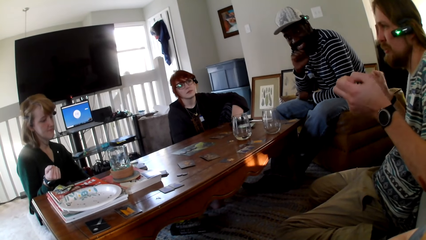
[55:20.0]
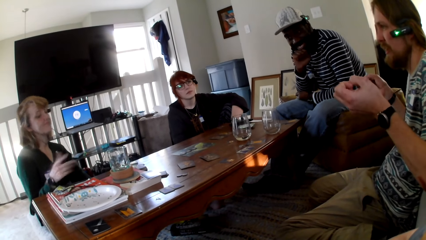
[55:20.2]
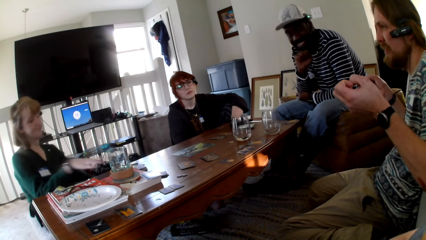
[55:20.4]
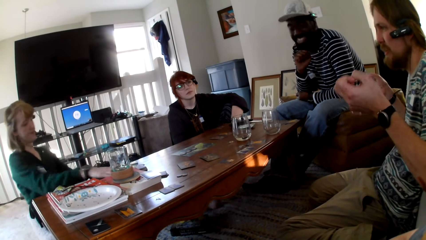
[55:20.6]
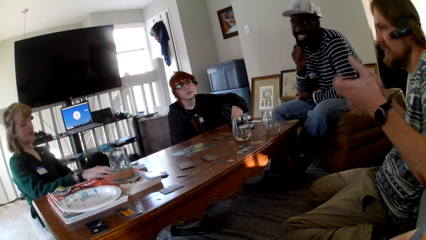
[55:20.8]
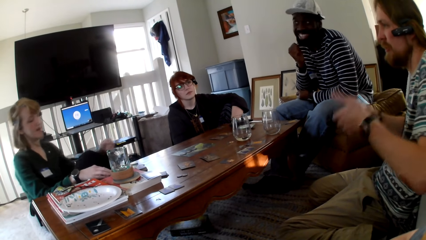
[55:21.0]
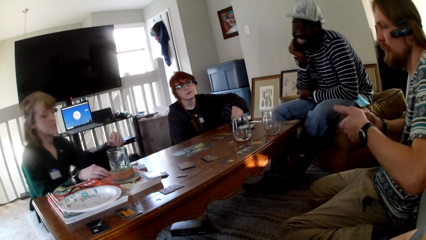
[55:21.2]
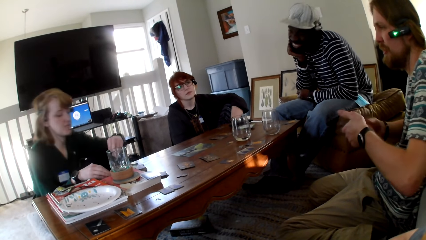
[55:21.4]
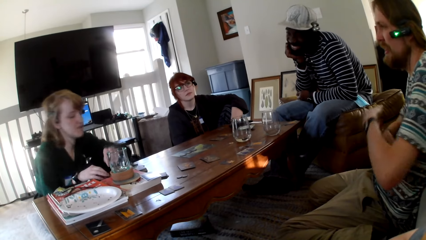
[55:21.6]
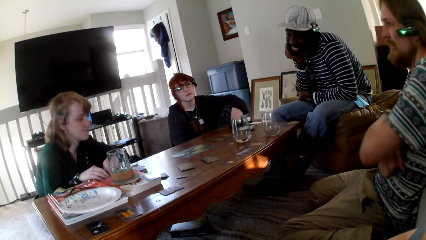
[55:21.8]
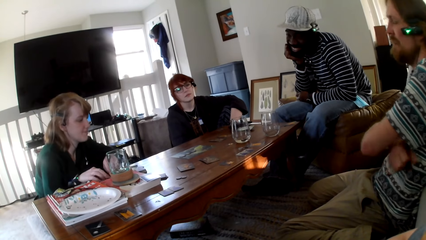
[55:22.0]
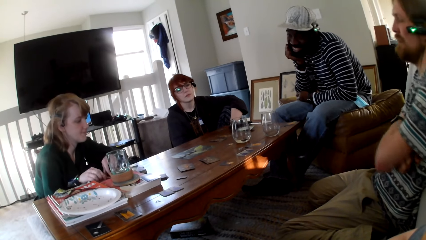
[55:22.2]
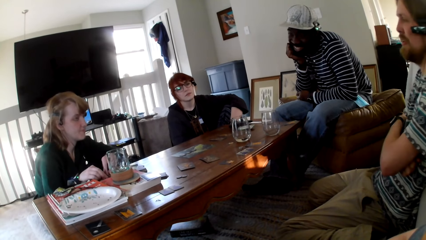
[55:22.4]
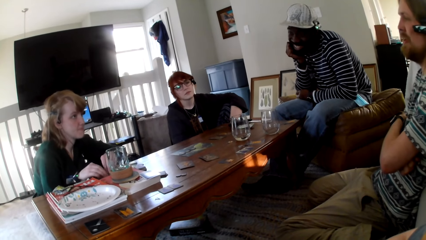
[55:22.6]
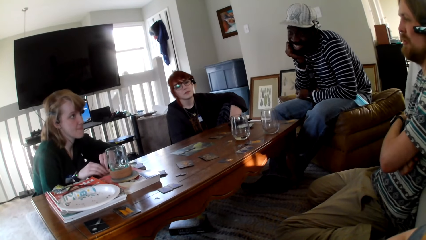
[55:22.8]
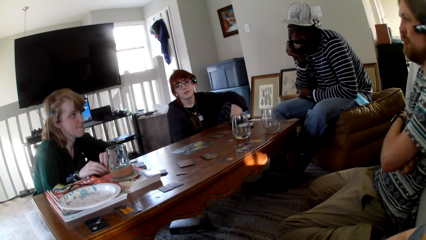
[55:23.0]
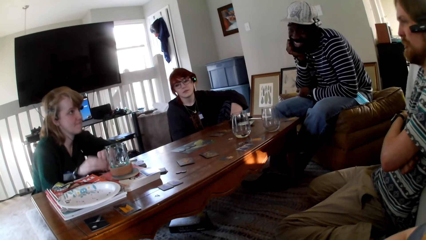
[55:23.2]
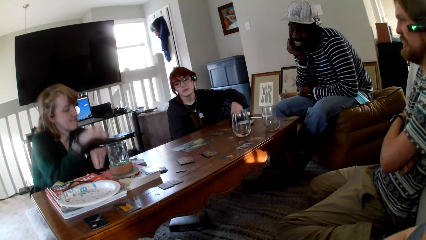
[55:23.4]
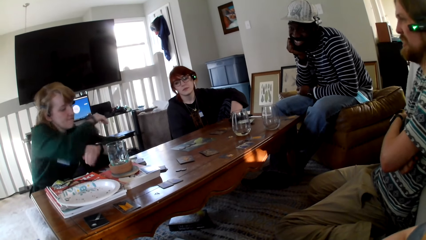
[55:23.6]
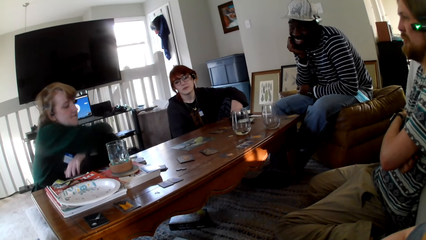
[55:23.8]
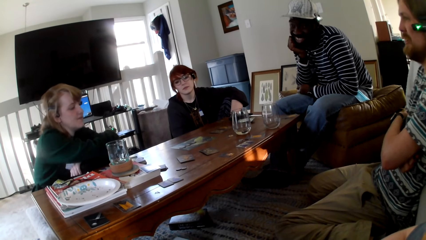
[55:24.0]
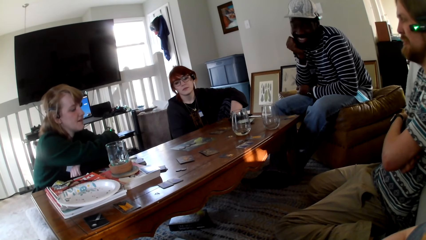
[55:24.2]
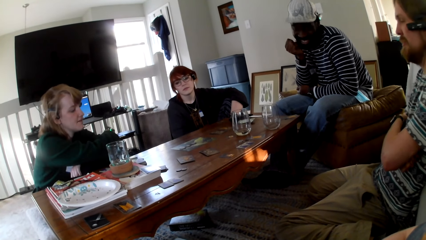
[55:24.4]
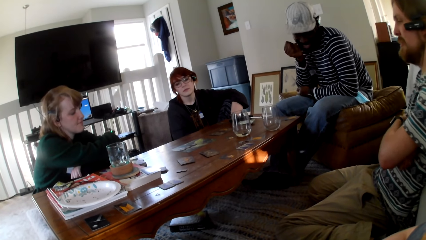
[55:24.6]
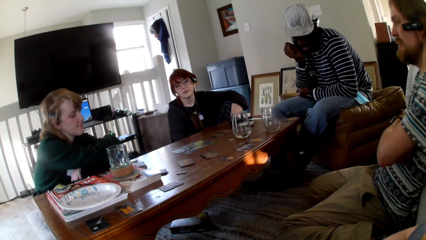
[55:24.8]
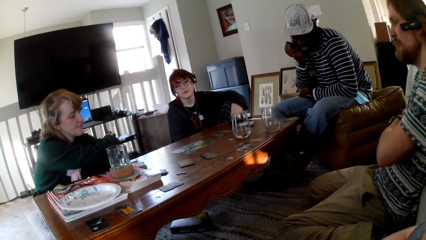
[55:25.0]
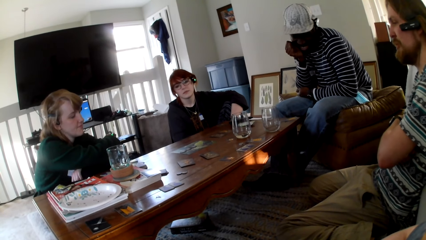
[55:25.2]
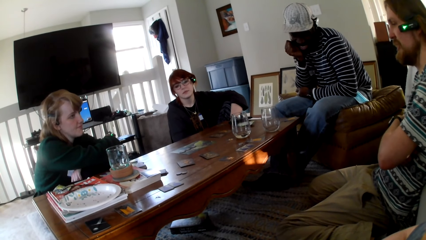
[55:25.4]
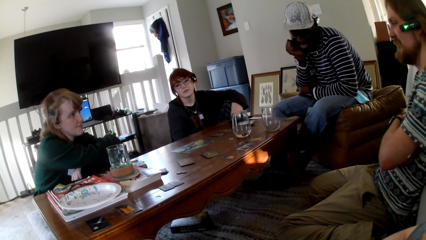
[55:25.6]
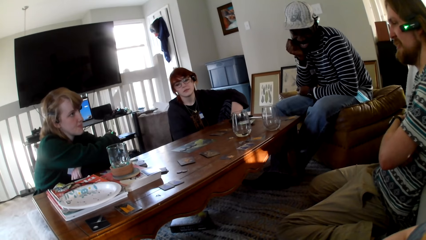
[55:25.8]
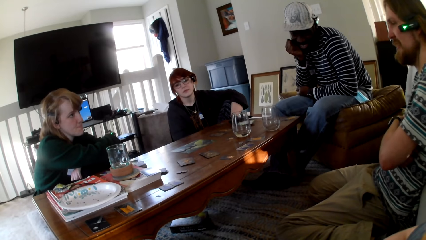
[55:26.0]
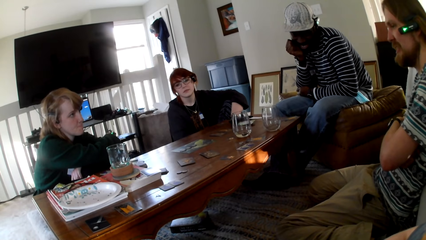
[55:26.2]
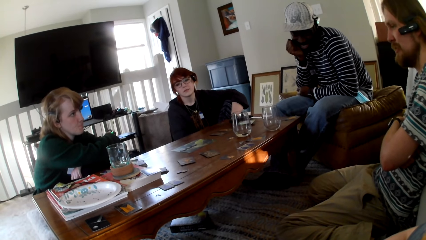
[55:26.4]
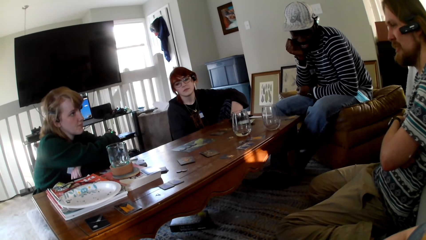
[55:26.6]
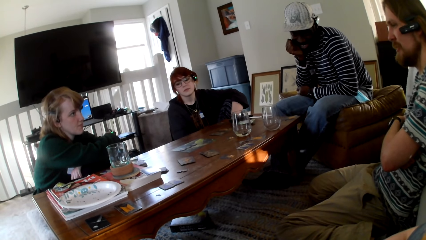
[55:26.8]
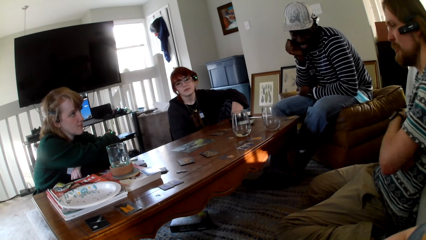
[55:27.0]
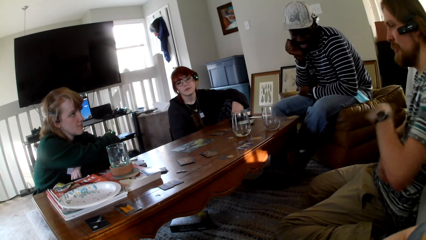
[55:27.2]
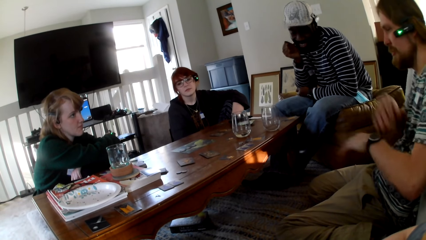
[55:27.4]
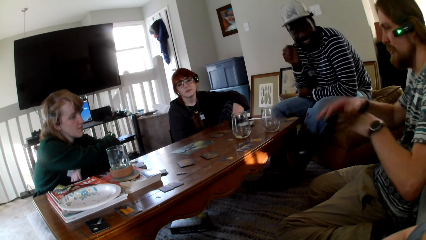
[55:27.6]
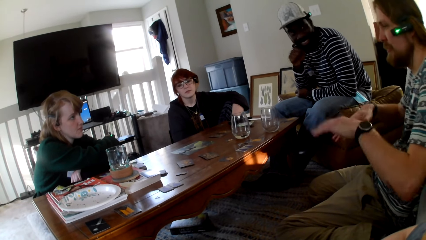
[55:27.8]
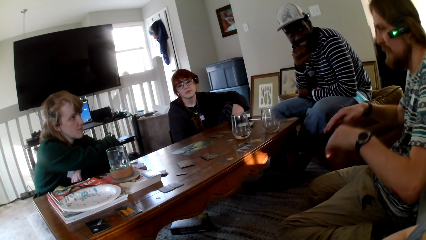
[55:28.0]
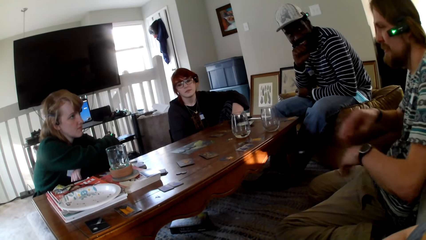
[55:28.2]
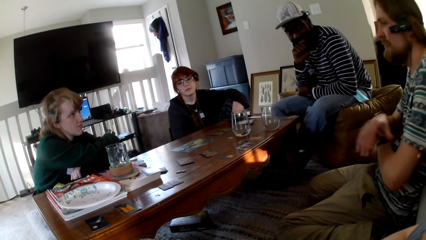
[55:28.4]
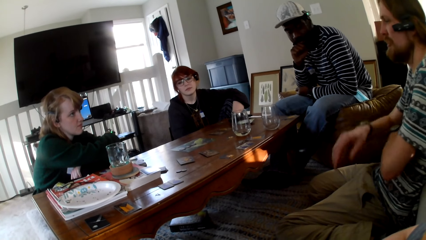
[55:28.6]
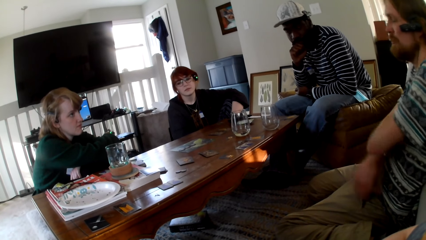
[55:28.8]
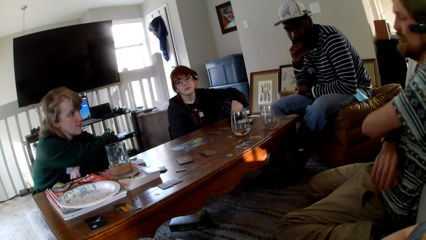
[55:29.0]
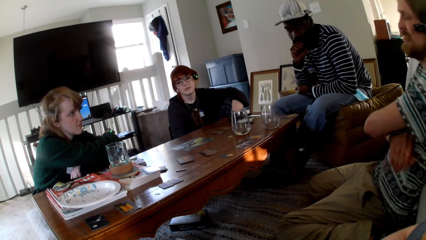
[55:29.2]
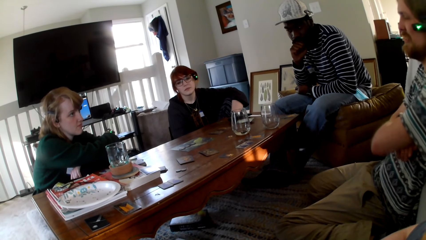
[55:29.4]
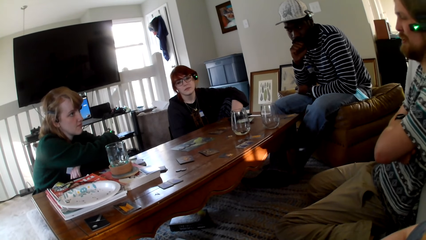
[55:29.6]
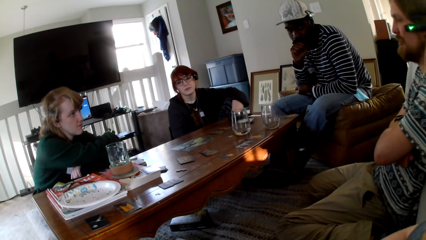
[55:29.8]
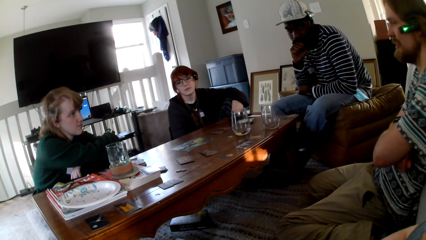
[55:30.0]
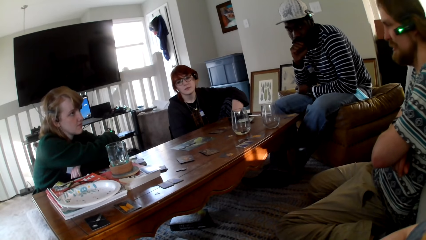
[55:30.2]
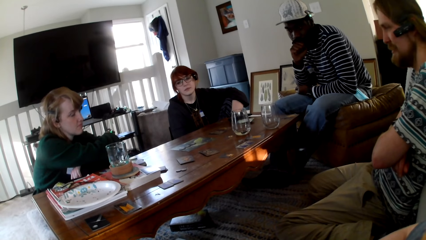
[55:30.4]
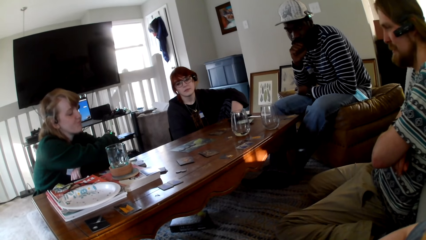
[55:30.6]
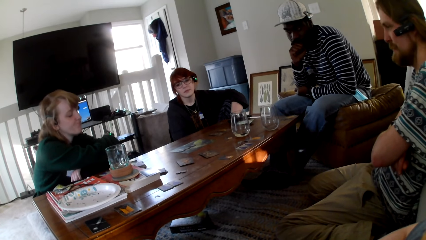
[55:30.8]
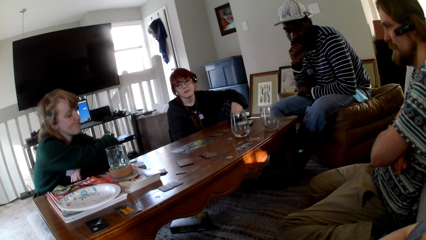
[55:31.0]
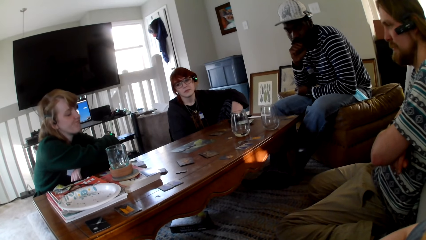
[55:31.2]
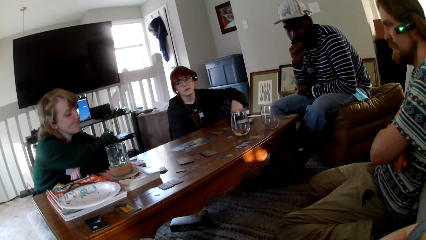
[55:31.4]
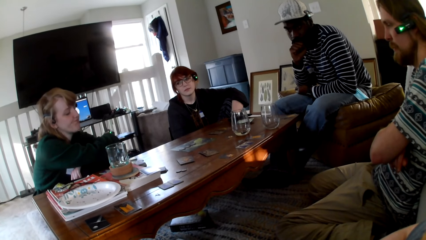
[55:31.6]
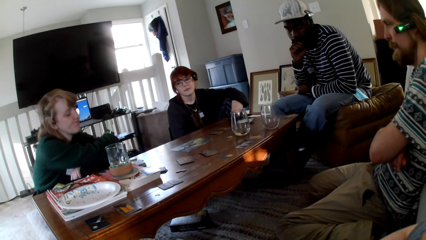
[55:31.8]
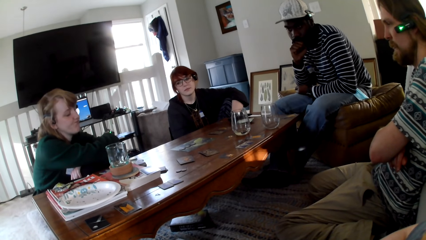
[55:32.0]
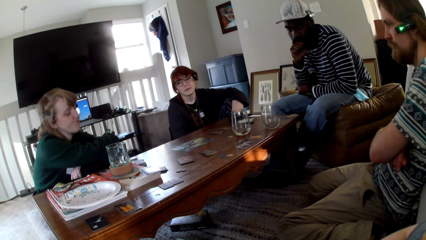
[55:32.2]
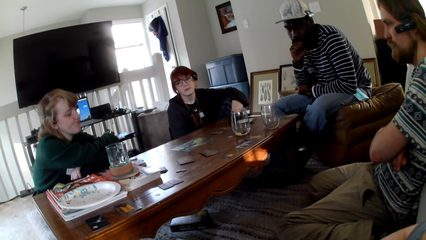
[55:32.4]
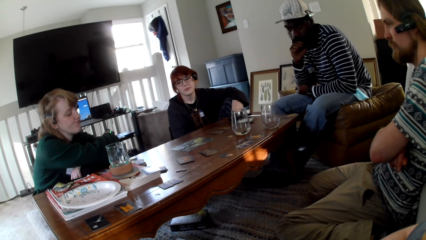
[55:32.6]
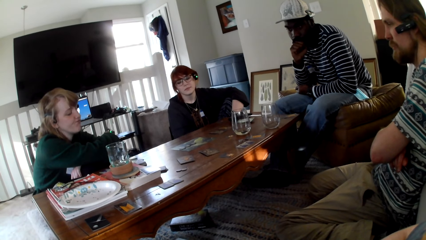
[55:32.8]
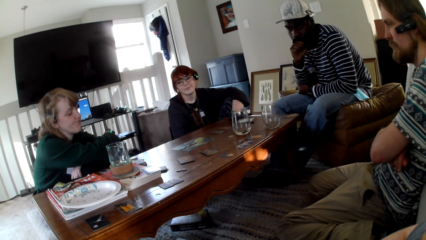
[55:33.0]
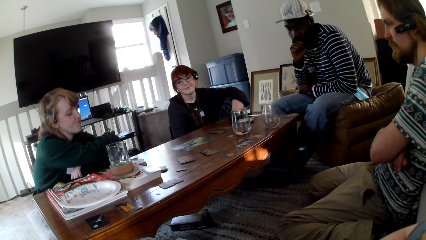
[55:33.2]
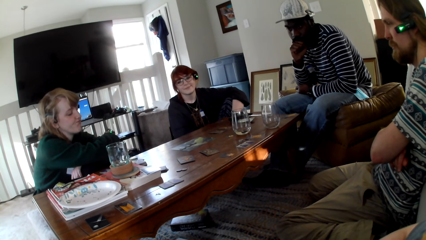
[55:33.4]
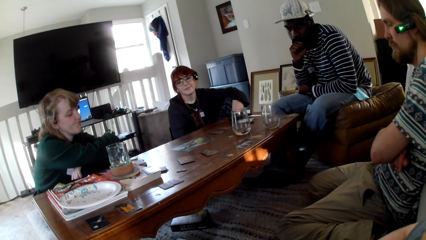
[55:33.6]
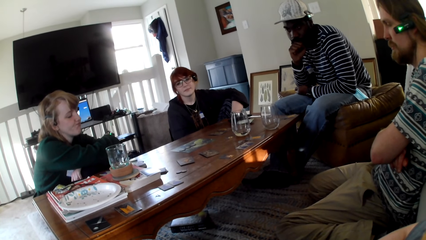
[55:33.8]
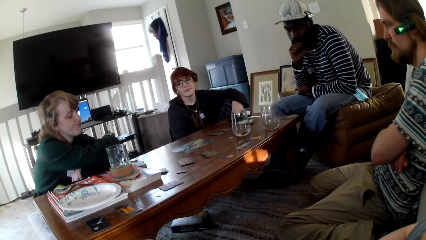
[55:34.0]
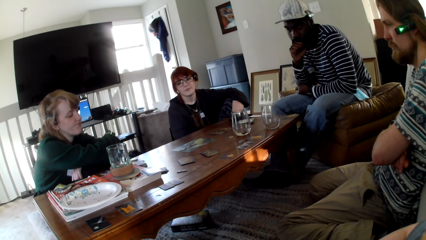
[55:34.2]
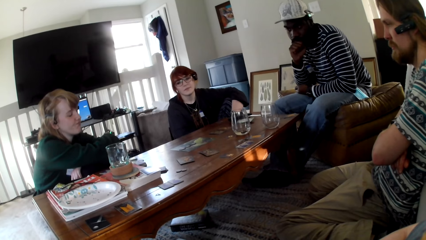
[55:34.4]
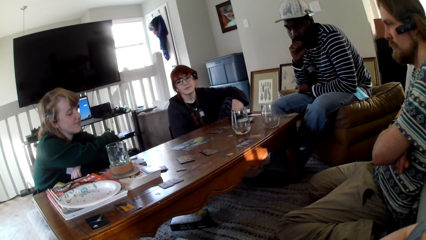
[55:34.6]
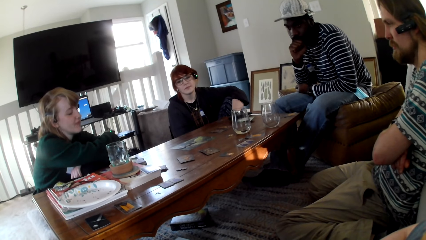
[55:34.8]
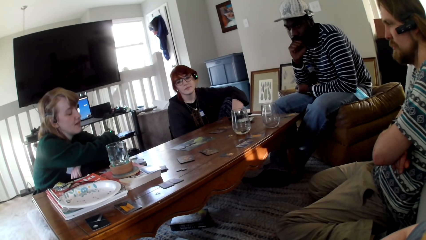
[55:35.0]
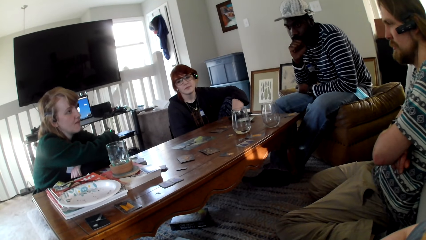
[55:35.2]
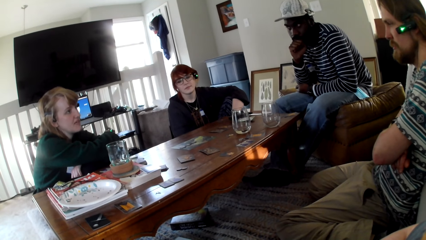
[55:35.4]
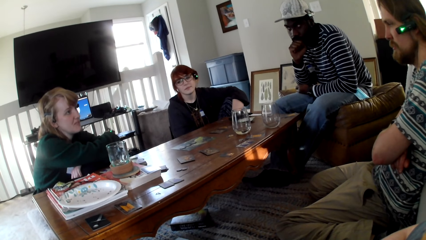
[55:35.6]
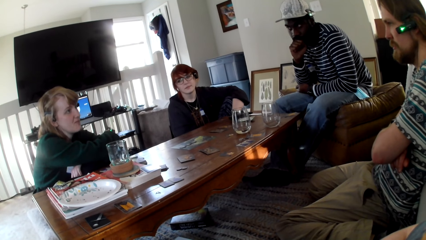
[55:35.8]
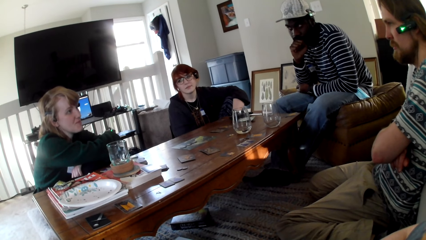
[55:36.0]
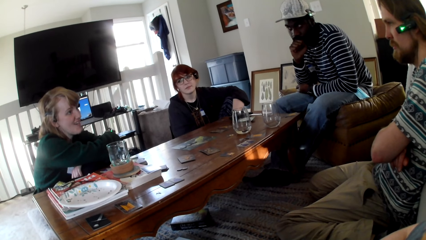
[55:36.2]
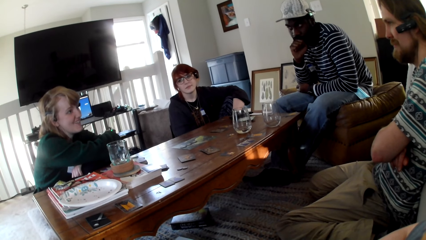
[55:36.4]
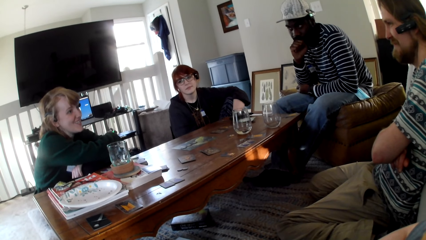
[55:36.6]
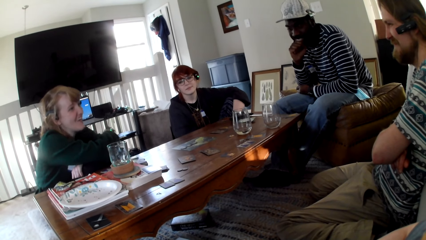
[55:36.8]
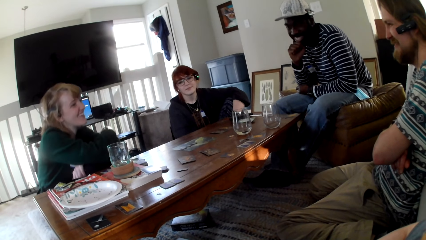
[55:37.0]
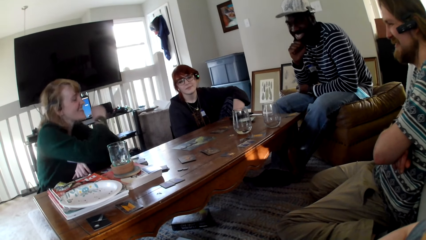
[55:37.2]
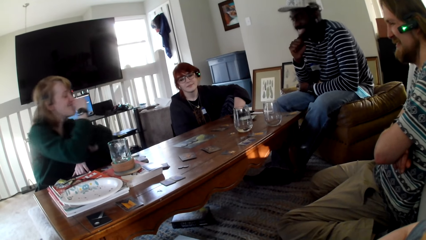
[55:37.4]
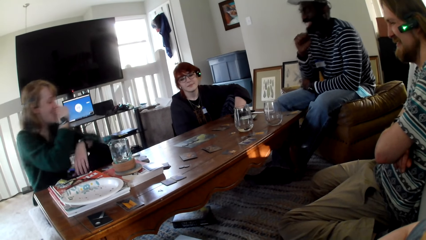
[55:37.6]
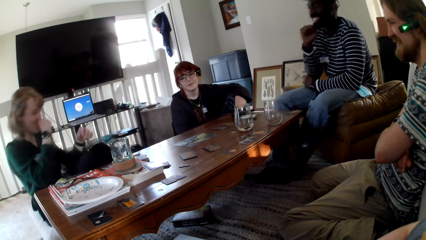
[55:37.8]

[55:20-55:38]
A woman lifts up her right hand. She folds her hands. A person moves his hands and folds his hands. The woman nods her head. She converses with a man.
